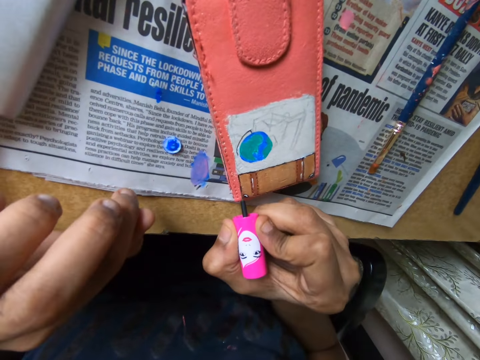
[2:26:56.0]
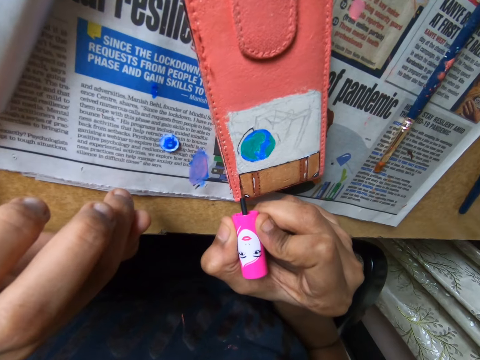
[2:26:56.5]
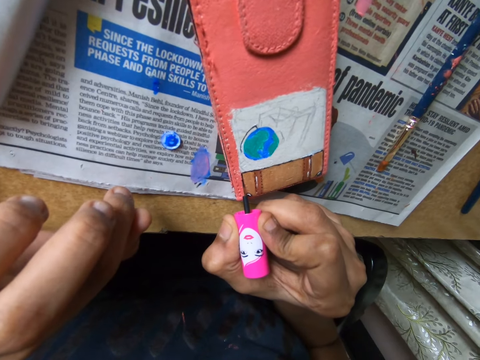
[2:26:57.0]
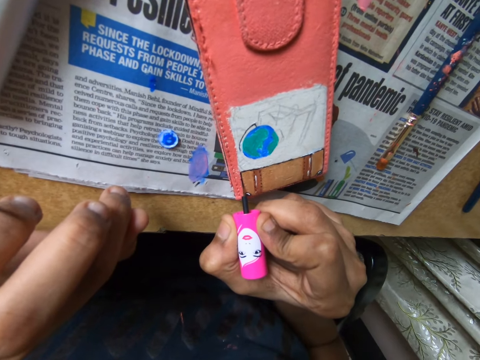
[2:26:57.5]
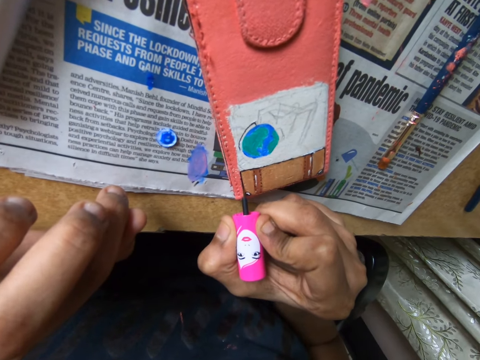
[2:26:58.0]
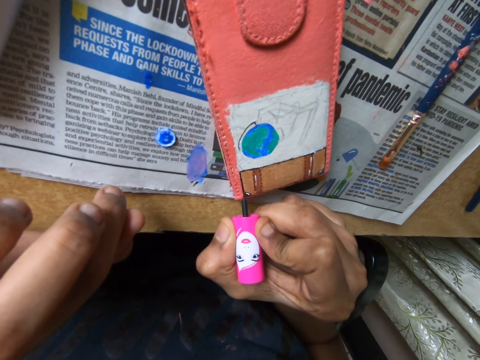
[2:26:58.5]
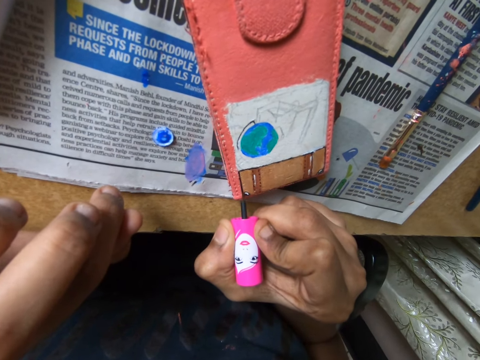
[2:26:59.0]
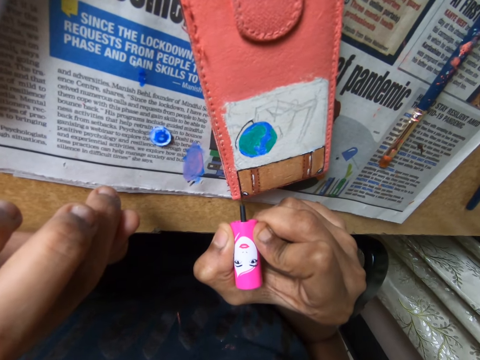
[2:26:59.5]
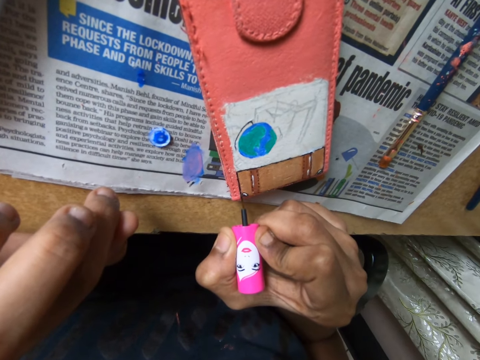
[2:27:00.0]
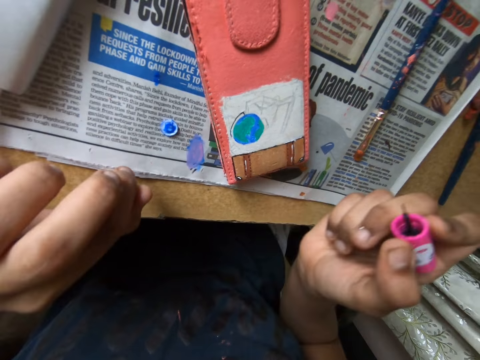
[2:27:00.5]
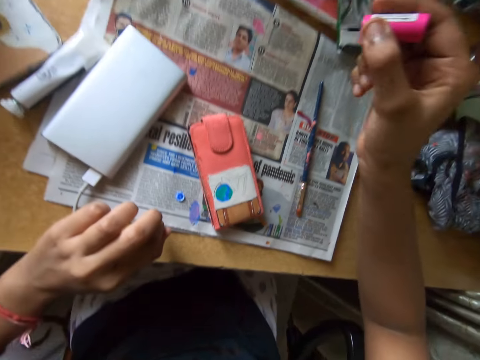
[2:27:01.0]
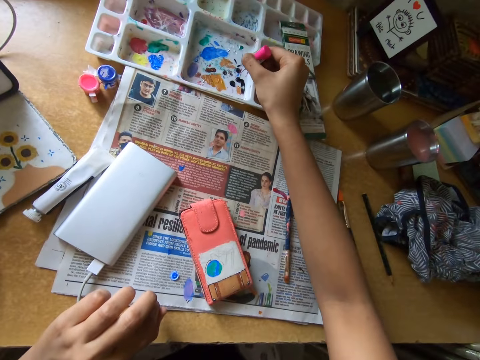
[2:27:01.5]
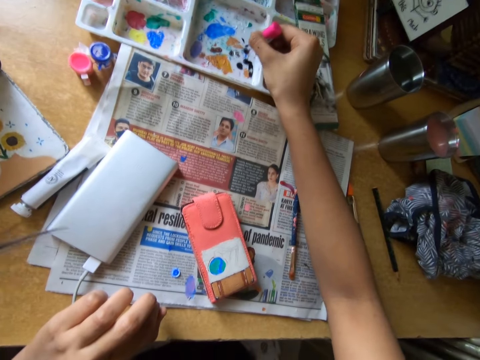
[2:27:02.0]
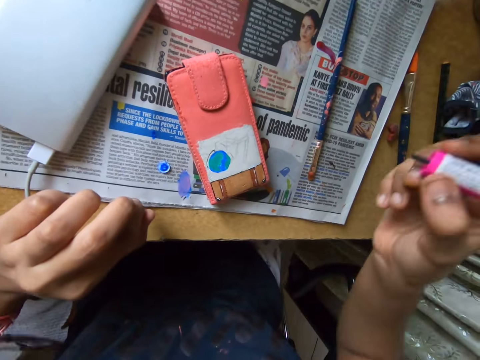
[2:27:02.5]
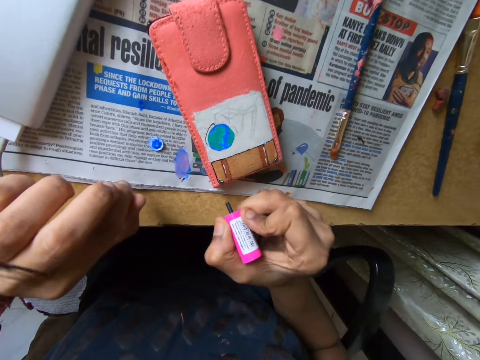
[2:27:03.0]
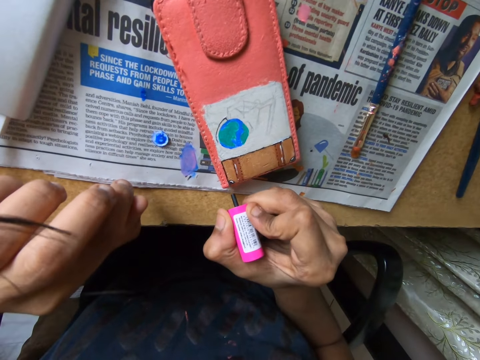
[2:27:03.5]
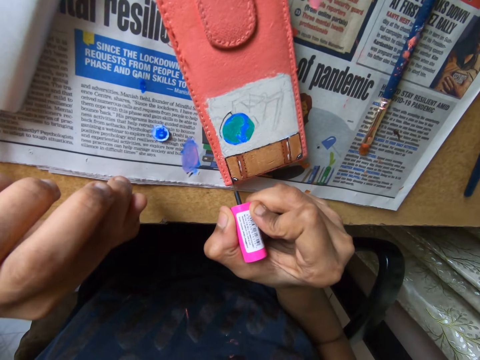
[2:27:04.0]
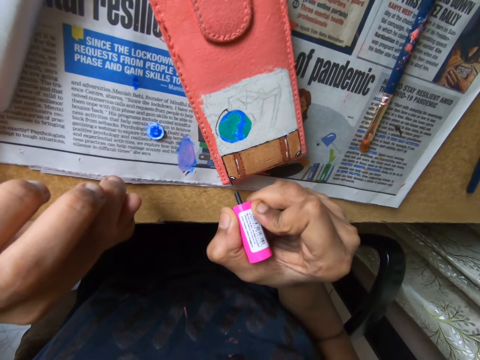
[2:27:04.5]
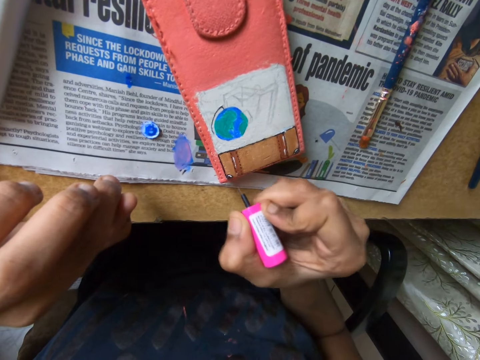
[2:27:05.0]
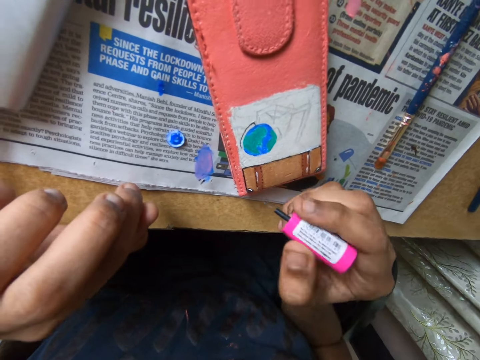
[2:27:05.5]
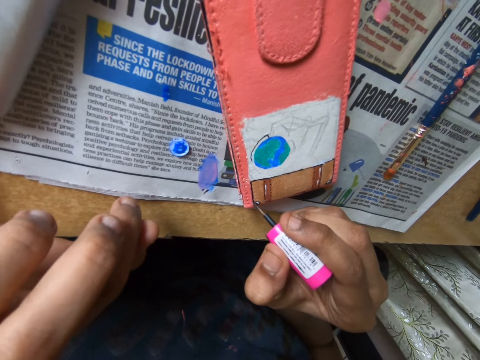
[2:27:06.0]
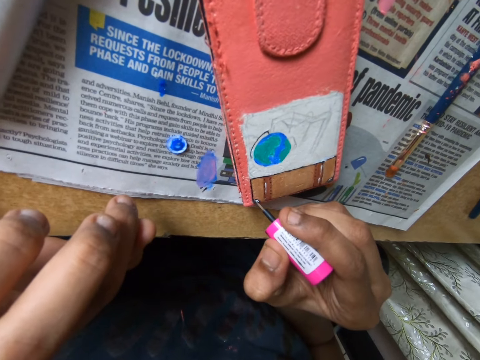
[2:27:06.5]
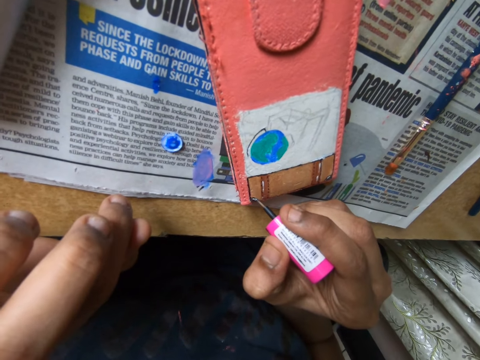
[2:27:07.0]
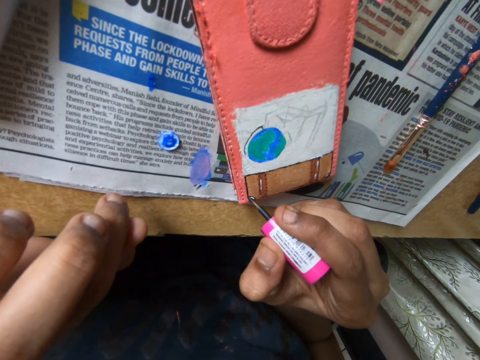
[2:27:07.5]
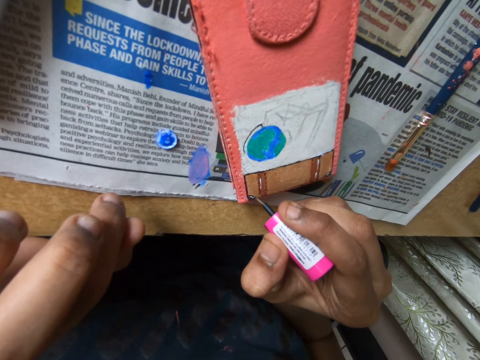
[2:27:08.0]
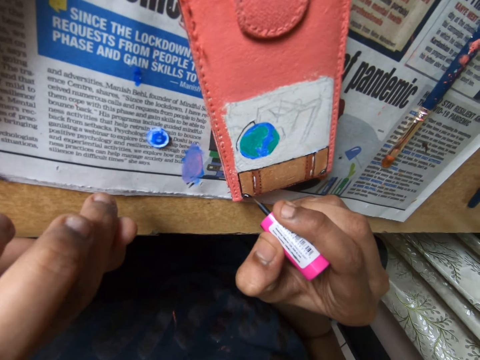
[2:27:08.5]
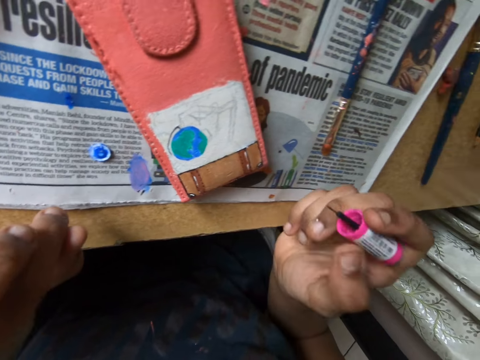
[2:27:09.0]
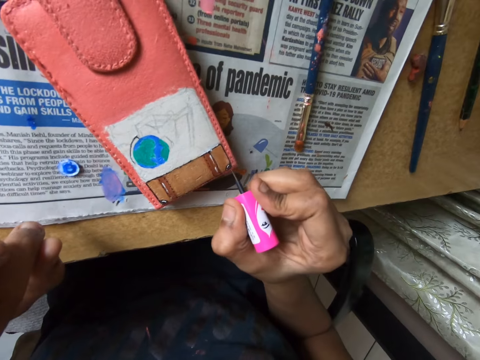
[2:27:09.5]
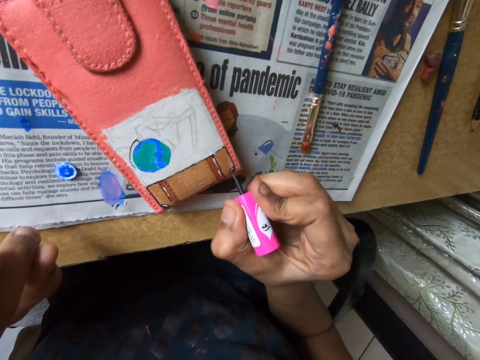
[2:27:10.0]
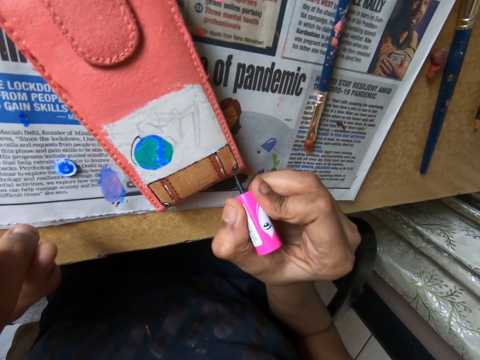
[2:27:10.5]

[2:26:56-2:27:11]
The camera wearer paints the pouch on the table with the brush in his right hand. He takes paint from the paint palette with the brush in his right hand. He paints the pouch on the table with the brush in his right hand.

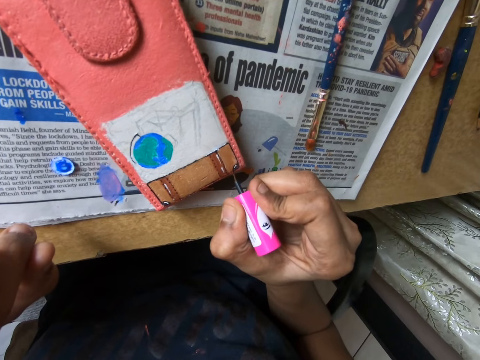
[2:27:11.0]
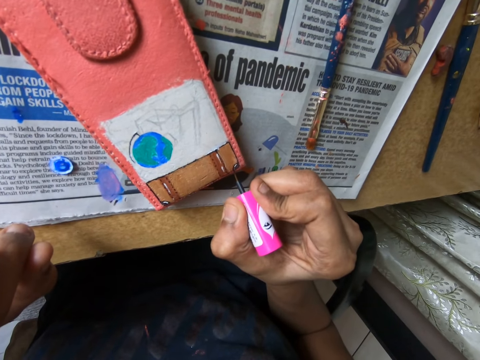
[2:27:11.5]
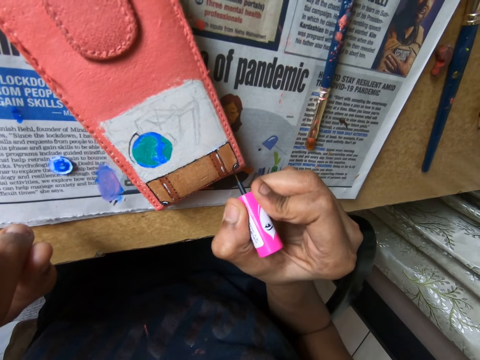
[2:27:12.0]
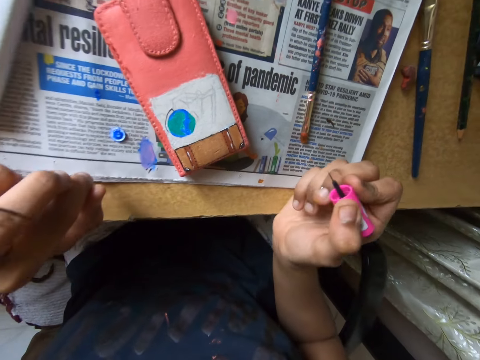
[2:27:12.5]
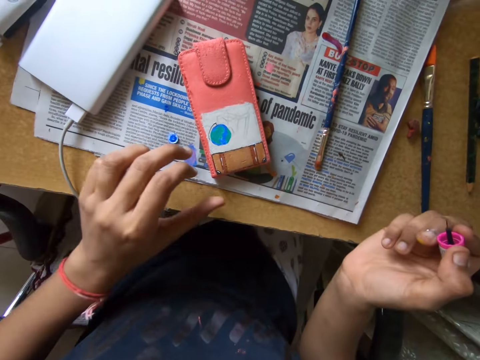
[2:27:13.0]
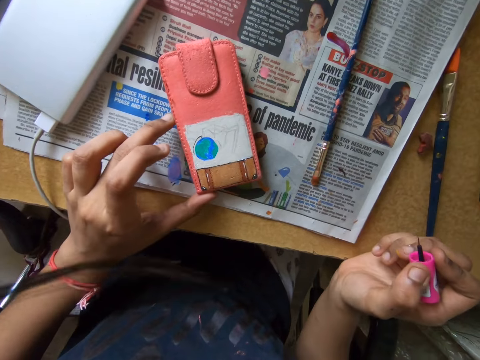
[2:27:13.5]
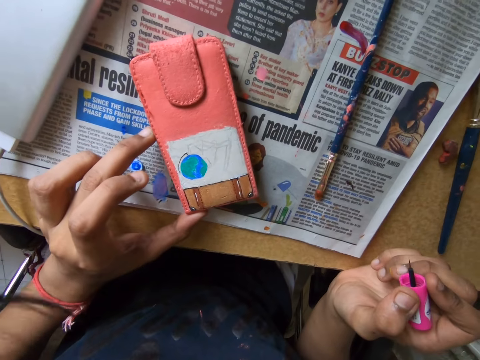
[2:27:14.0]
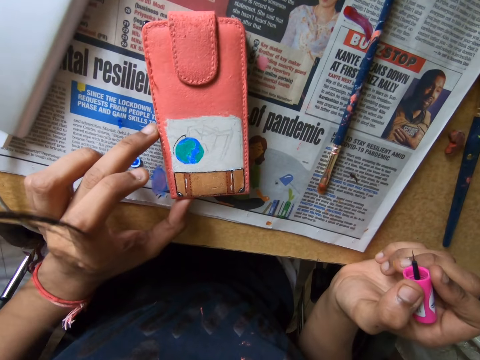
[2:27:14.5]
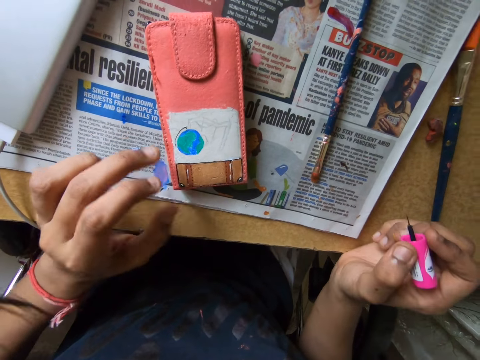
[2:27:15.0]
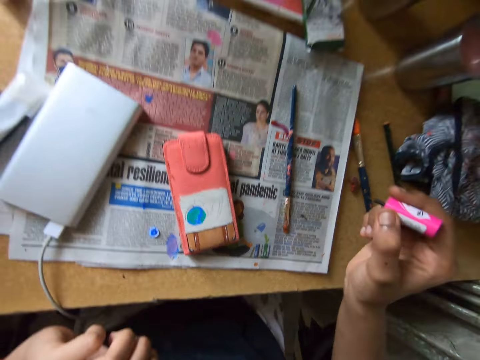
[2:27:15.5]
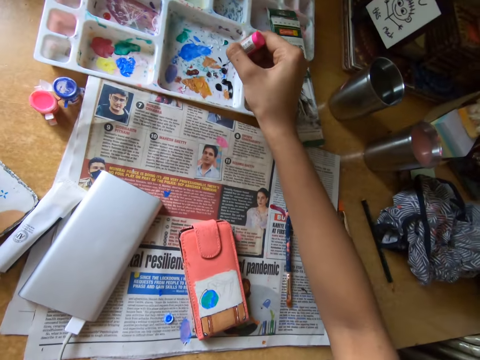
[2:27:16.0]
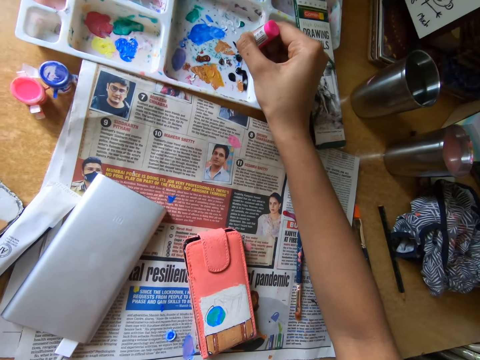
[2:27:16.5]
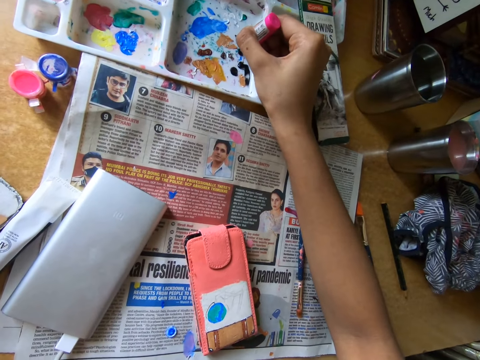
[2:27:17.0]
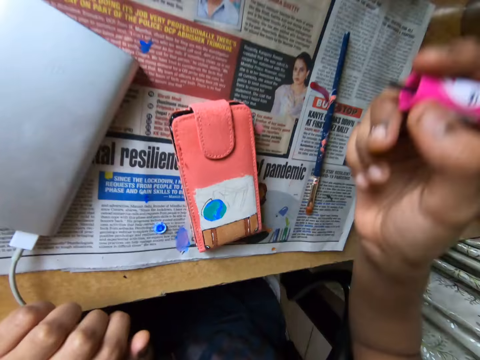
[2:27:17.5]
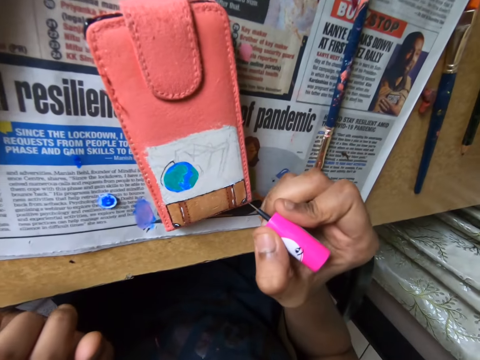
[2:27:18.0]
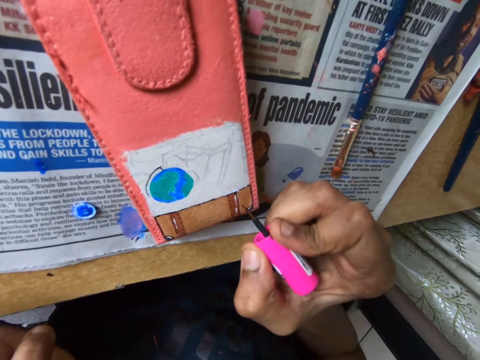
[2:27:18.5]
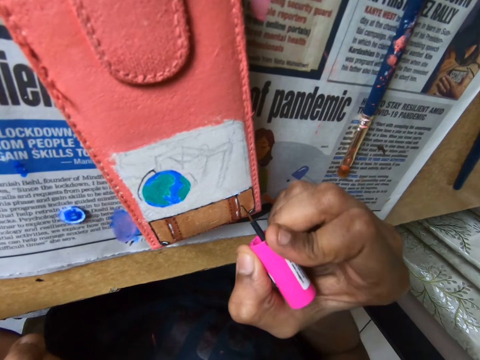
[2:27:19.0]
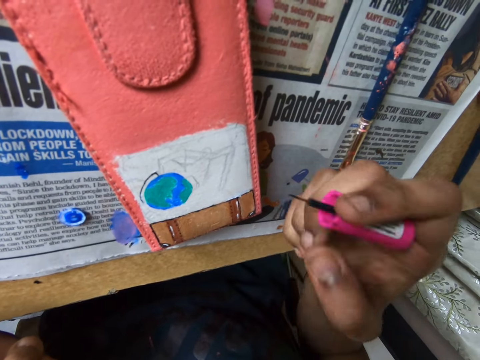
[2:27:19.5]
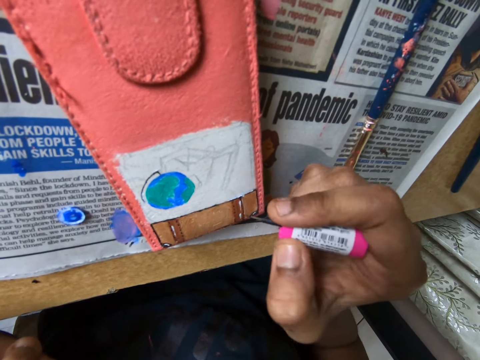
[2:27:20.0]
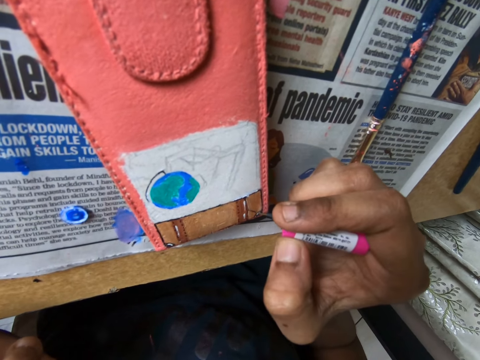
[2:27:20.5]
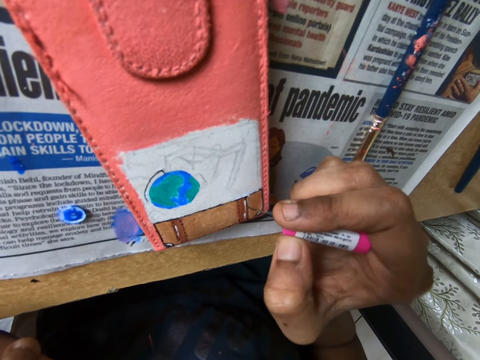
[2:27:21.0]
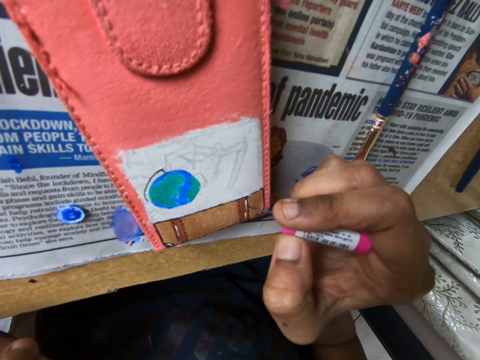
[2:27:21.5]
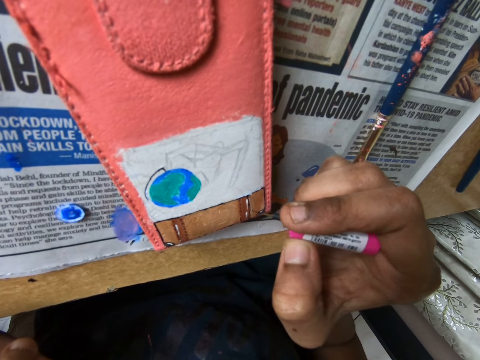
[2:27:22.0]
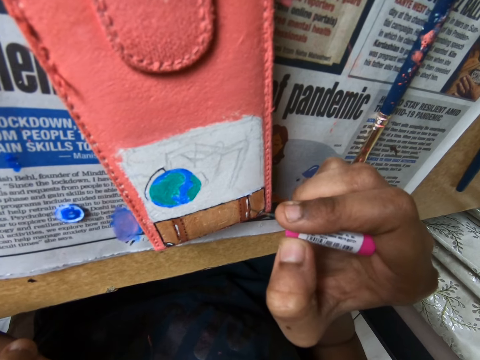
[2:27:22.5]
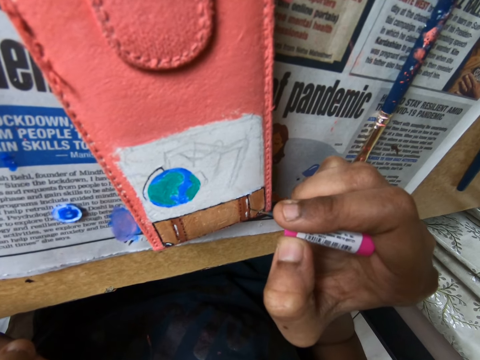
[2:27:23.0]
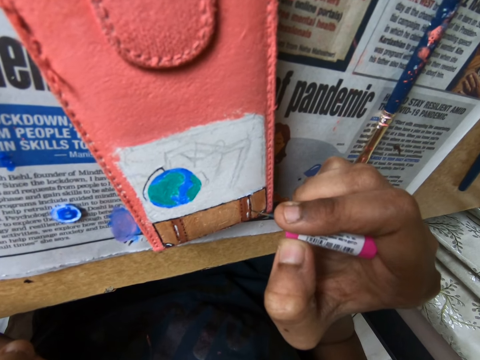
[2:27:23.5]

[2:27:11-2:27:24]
The camera wearer adjusts a pouch on a table. He holds the pouch on the table with his left hand. He takes paint from the paint palette with the brush in his right hand. He paints the pouch on the table with the brush in his right hand.
